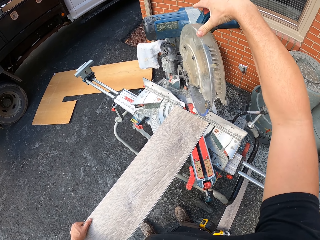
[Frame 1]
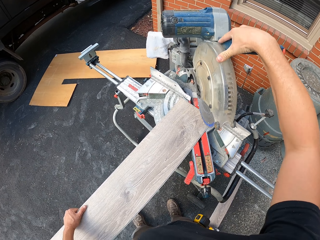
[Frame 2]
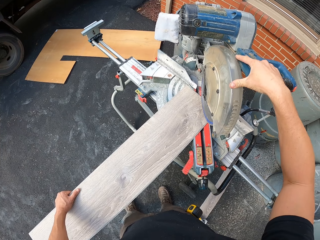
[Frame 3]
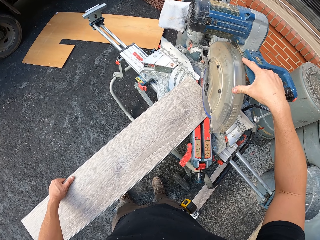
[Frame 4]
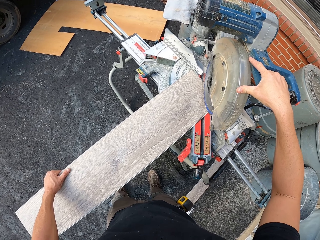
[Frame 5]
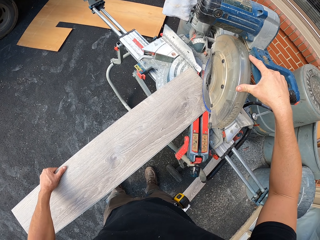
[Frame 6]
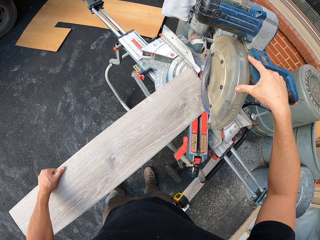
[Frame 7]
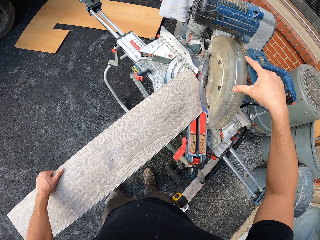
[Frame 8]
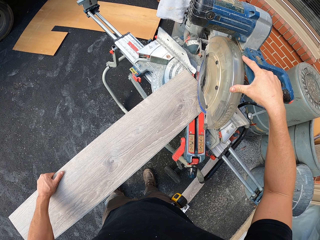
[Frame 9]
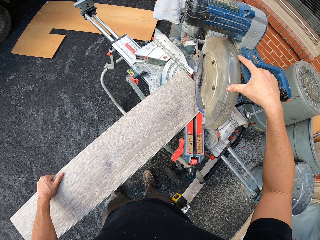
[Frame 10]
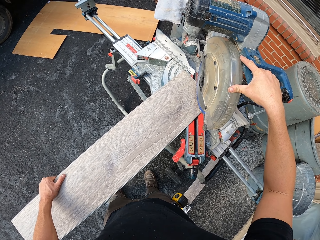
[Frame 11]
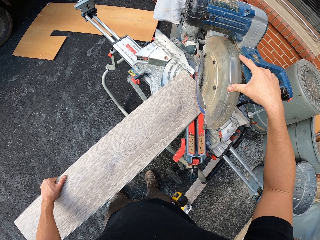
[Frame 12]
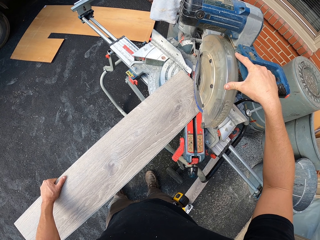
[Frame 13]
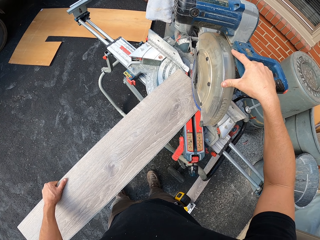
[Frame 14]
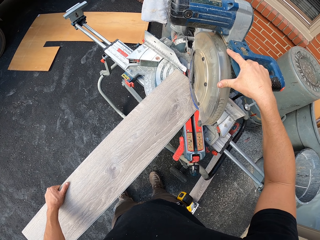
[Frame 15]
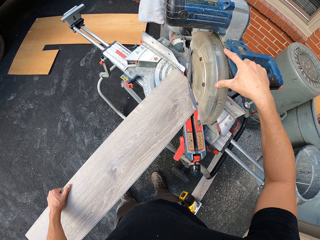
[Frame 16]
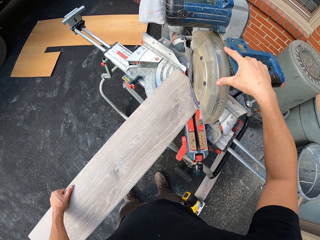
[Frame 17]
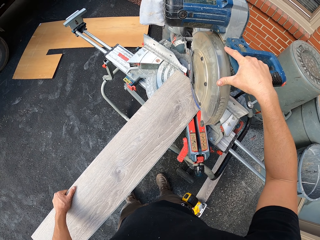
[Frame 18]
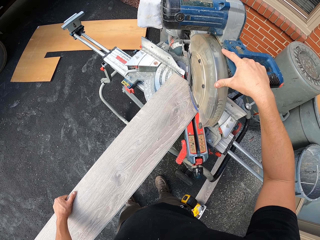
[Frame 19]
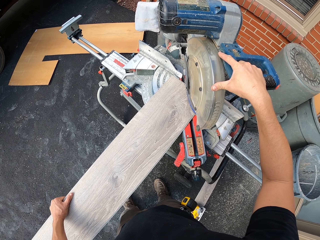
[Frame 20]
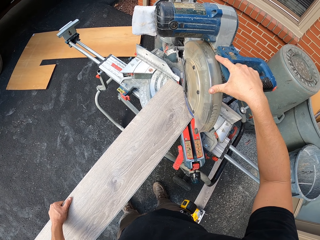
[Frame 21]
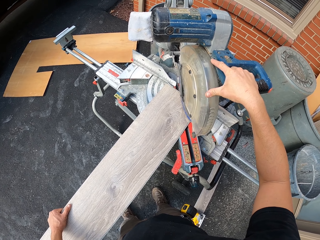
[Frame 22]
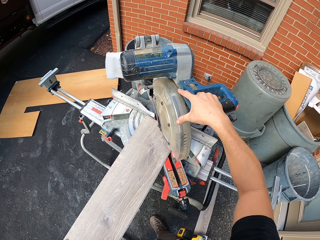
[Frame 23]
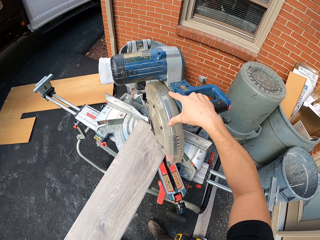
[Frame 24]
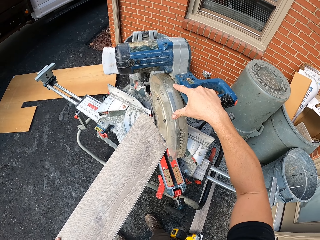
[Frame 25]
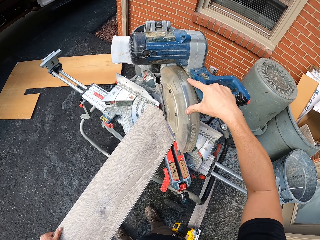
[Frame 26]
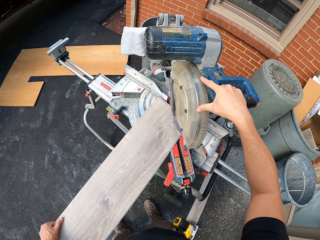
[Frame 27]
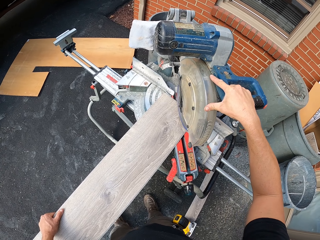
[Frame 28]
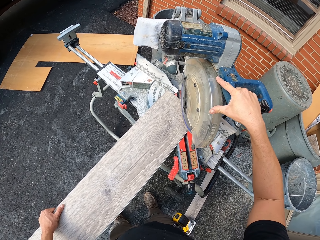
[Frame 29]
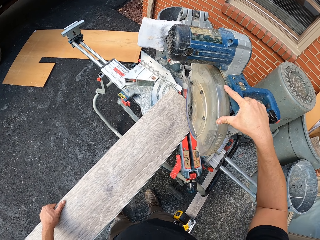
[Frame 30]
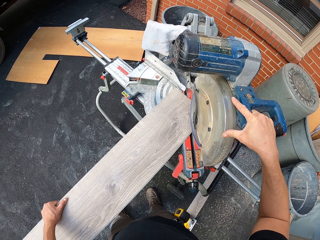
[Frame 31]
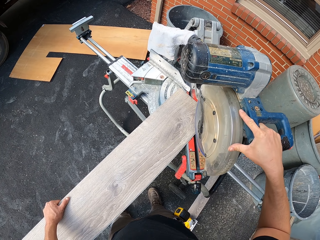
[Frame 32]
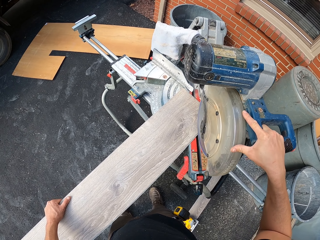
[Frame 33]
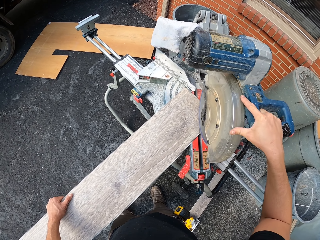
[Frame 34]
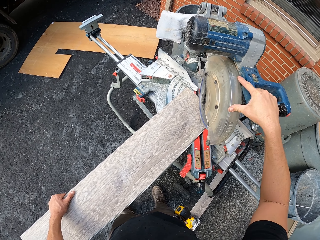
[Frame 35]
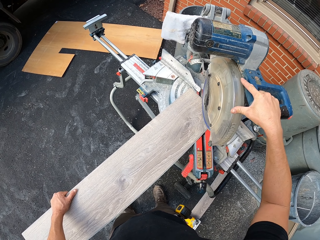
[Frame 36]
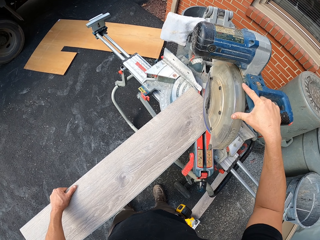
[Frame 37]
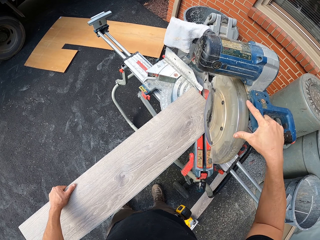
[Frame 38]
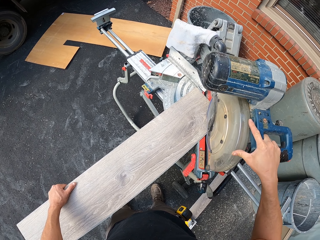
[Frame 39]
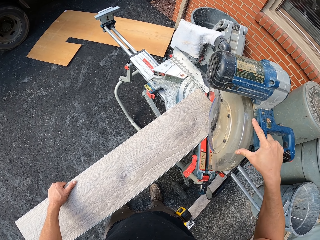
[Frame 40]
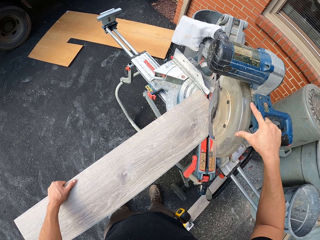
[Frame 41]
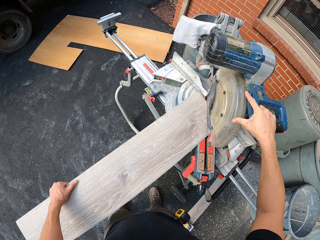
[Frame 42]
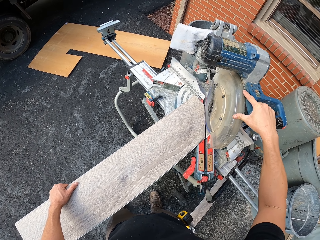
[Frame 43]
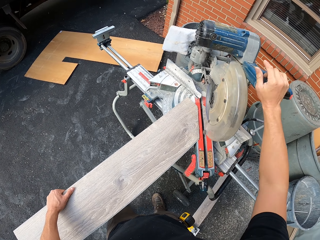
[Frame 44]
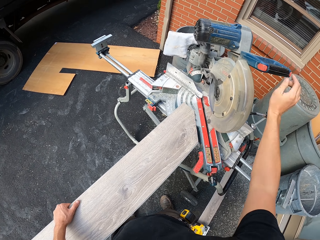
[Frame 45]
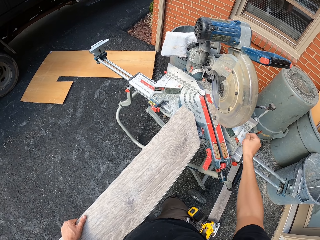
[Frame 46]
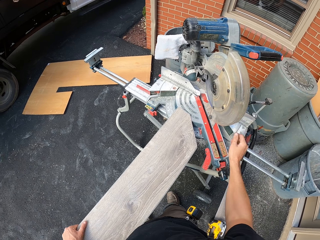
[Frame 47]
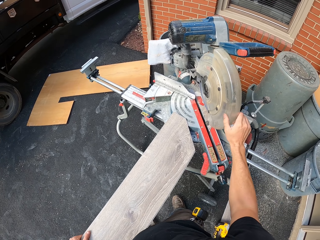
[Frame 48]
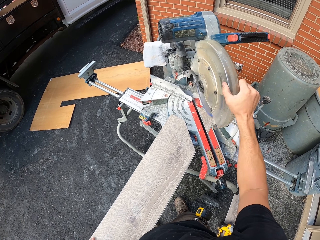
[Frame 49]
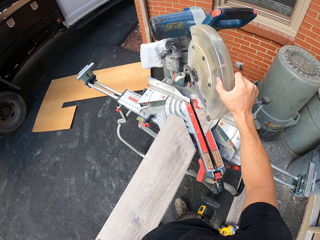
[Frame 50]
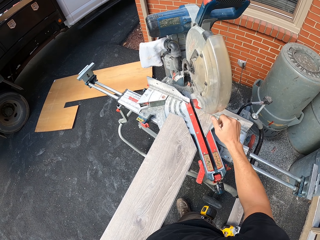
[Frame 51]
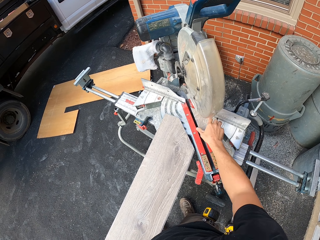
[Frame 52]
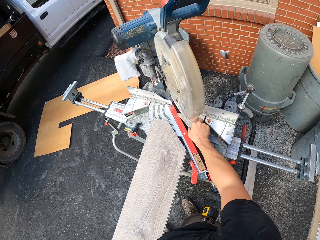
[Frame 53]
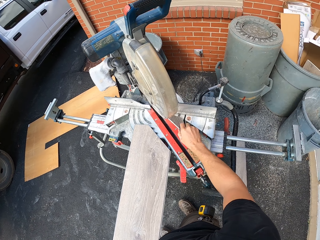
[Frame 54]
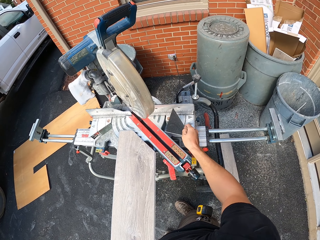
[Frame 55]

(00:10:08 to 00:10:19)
The camera wearer moves the wet tile saw lid. They move the wet tile saw with the right hand. They cut the tile using the wet tile saw. They swing the right hand. They cover the wet tile saw blade with the lid.

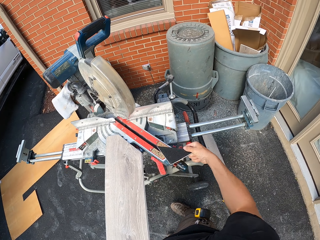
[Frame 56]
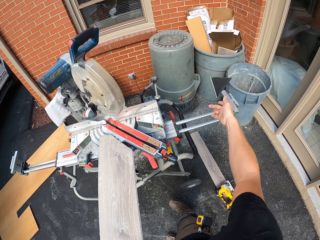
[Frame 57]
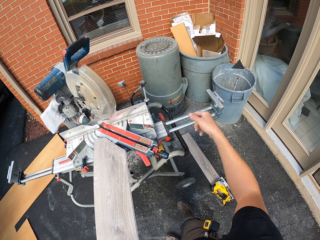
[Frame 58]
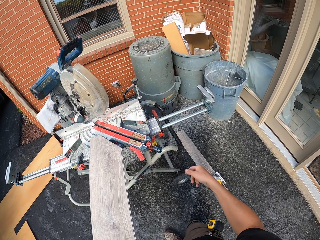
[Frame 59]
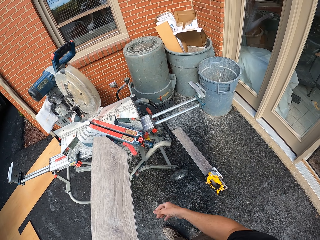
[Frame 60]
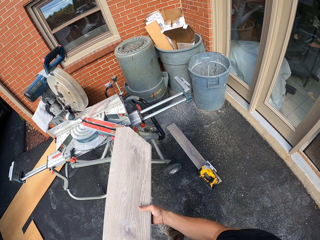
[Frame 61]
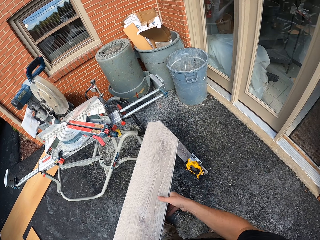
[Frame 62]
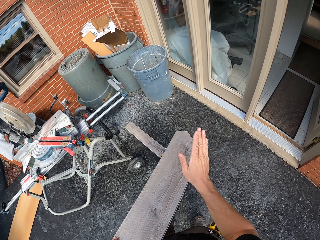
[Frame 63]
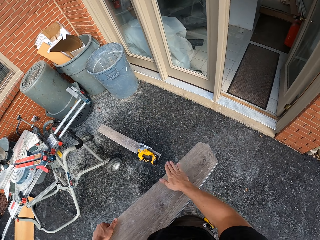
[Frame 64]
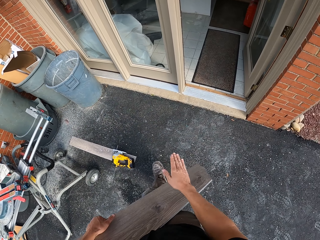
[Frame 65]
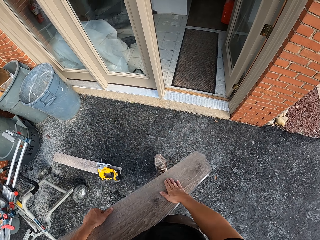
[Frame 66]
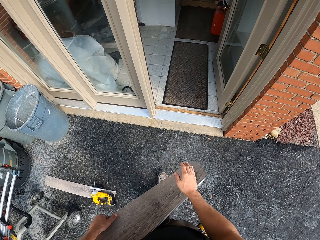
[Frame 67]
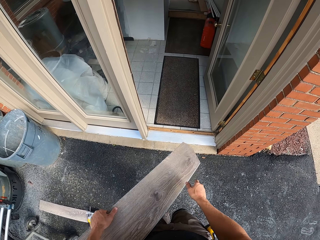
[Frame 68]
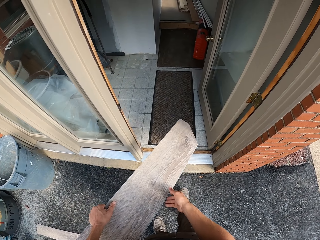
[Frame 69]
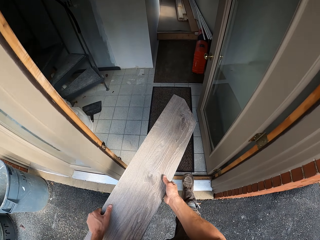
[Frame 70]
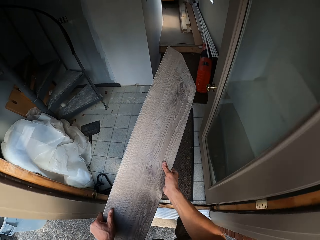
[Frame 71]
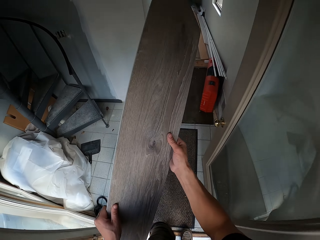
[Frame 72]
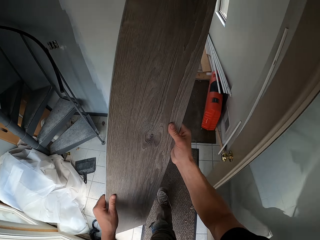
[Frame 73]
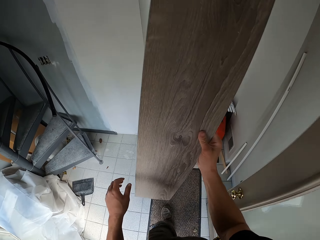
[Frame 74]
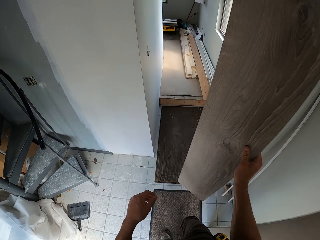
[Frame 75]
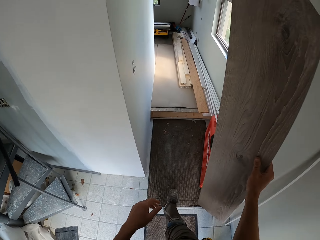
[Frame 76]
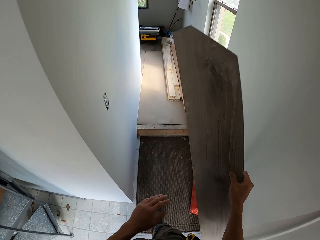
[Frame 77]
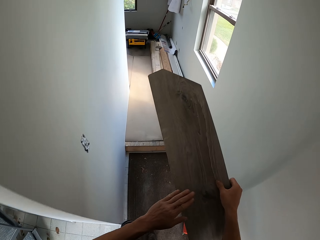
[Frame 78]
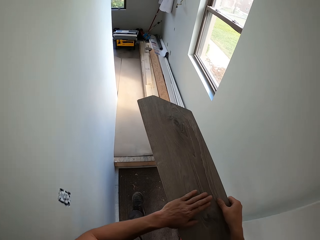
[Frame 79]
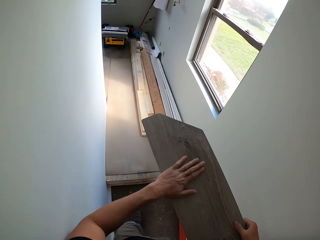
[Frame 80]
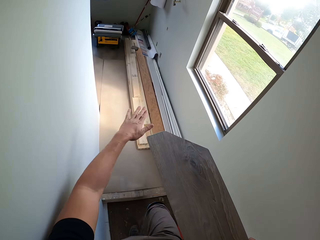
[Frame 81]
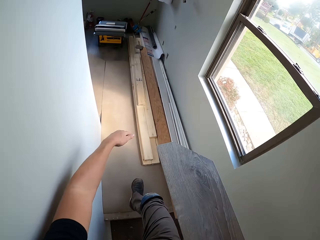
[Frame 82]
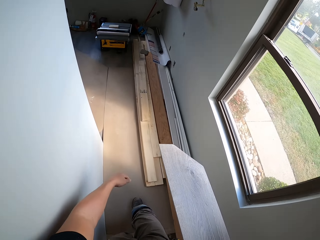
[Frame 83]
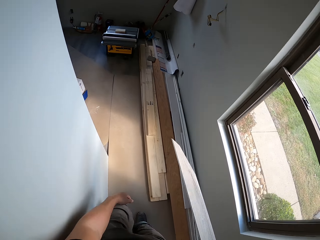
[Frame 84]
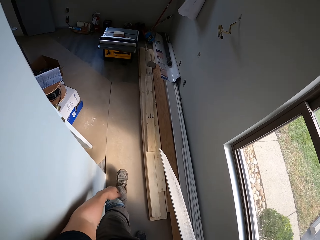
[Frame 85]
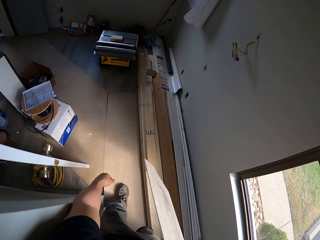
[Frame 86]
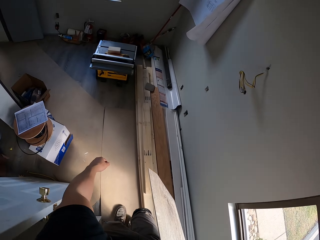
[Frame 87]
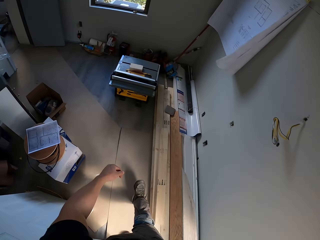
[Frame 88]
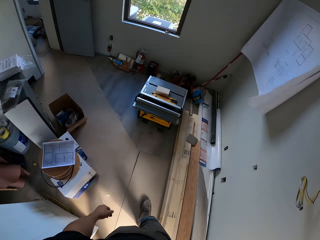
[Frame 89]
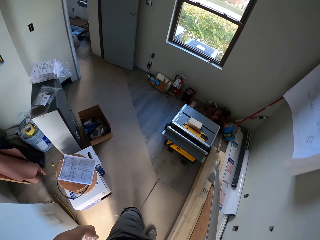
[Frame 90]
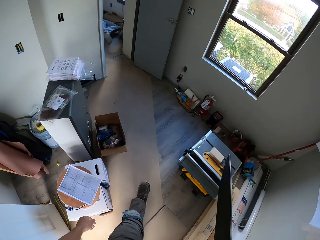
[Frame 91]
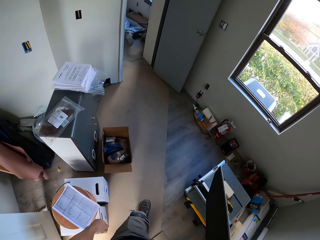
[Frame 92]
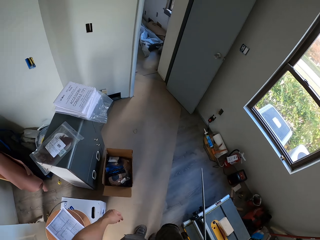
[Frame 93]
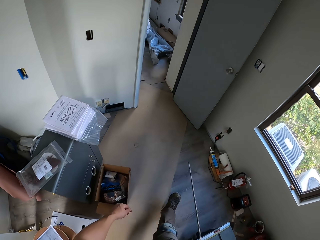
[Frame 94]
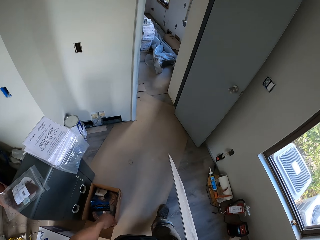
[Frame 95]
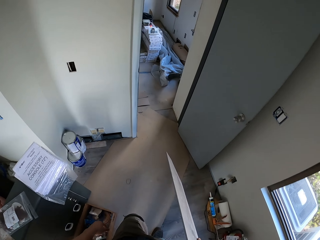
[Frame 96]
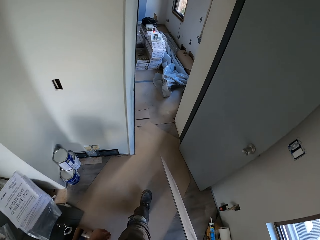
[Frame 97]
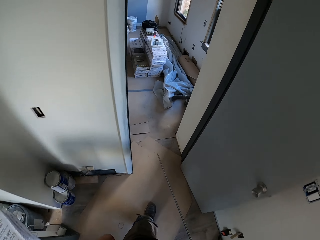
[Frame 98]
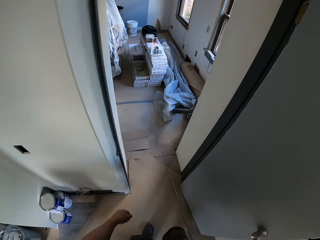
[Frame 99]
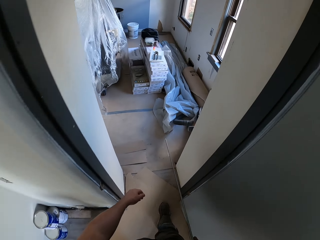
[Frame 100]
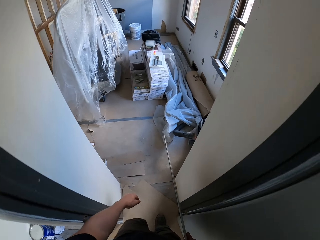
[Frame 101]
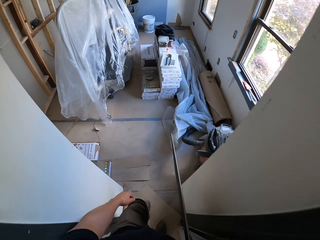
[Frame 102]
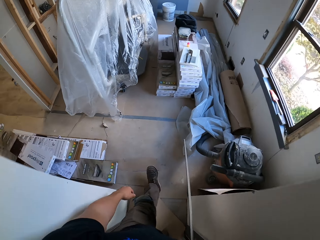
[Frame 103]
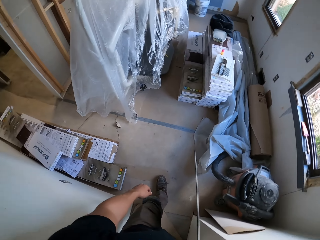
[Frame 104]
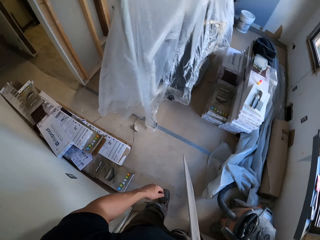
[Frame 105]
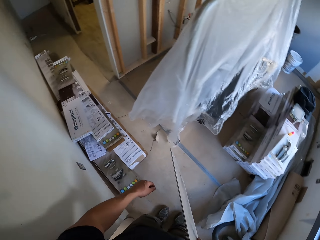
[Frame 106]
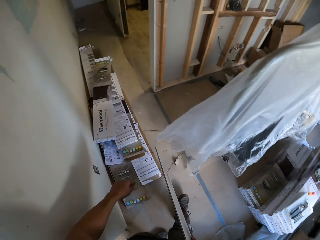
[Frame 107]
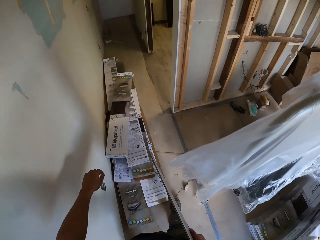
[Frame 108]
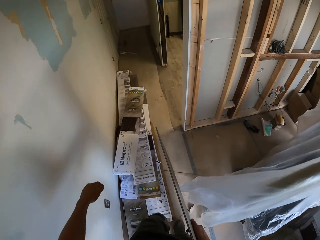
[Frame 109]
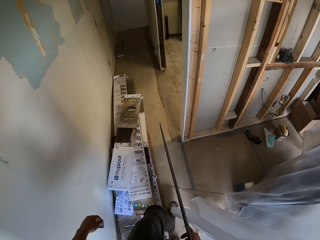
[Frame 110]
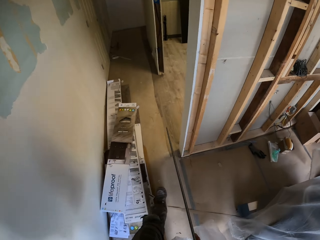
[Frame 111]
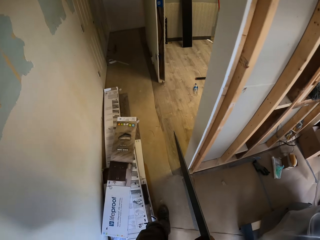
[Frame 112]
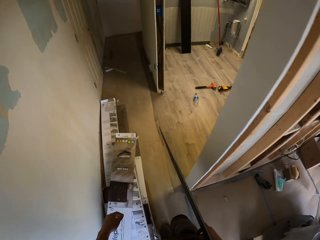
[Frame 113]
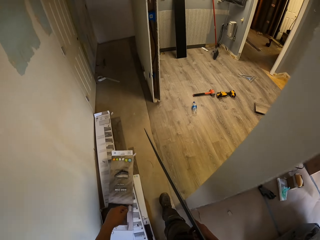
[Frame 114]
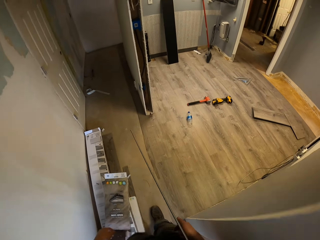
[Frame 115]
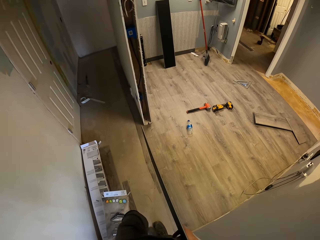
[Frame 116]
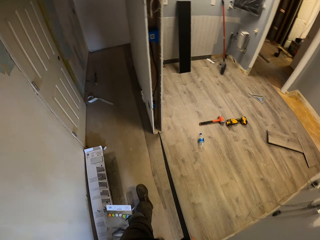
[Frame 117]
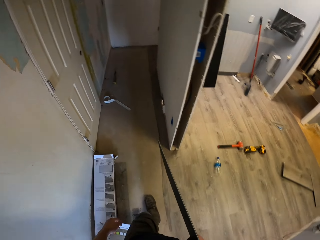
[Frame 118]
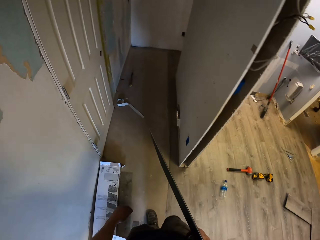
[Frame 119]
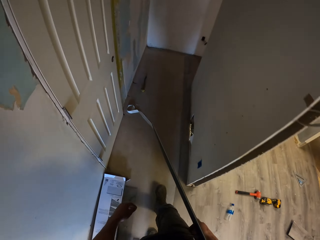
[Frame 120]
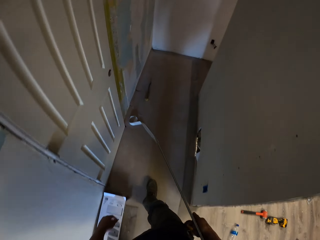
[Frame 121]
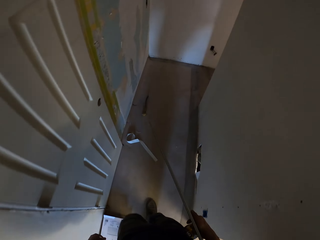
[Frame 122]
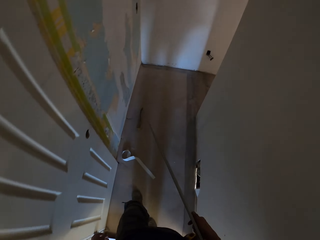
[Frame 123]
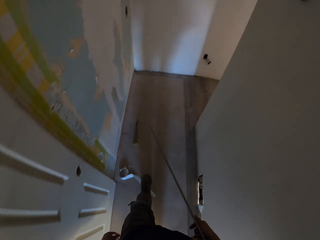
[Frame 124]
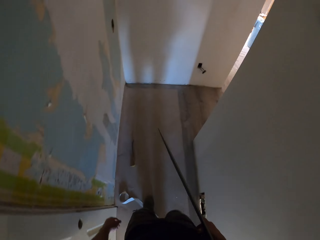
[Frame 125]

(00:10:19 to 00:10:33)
The camera wearer picks the piece of tile with the right hand. They throw the piece of tile in the dustbin. They swing the right hand. They hold the tile with the right hand. They wipe the tile with the right hand. They walk into the house with the wood tile. They hold the tile with the right hand. They swing the right hand. They wipe the tile with the left hand. They walk in the house.
